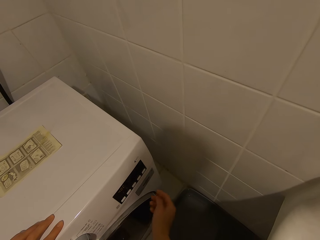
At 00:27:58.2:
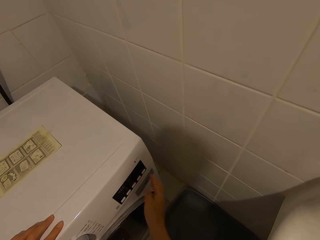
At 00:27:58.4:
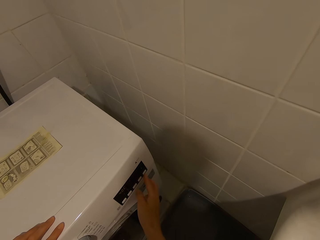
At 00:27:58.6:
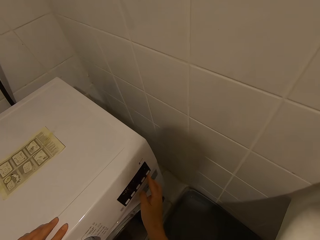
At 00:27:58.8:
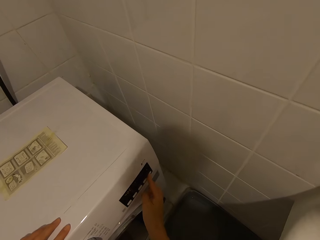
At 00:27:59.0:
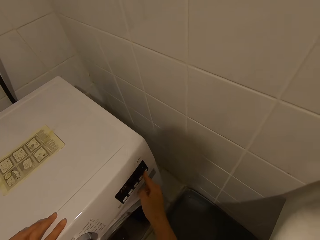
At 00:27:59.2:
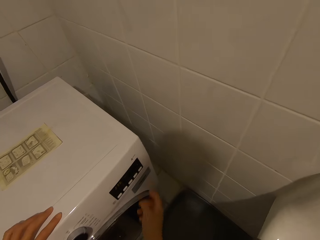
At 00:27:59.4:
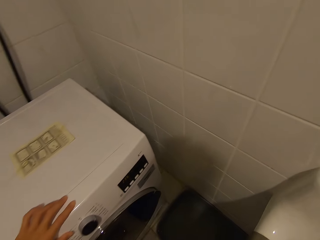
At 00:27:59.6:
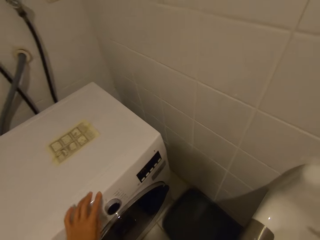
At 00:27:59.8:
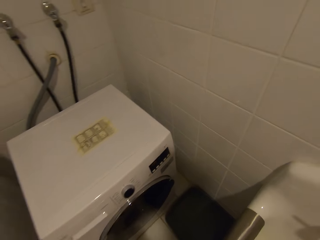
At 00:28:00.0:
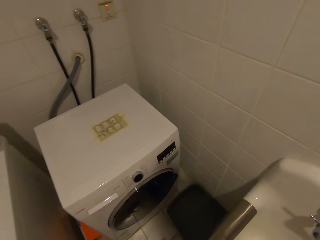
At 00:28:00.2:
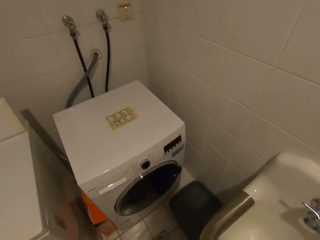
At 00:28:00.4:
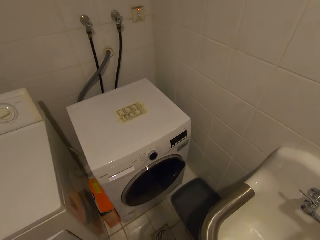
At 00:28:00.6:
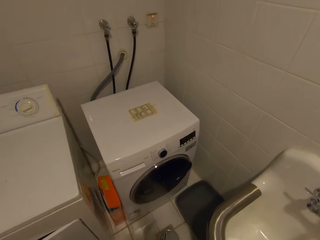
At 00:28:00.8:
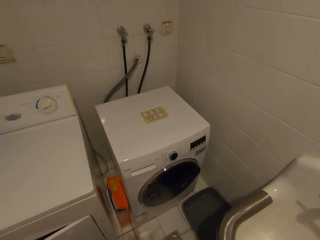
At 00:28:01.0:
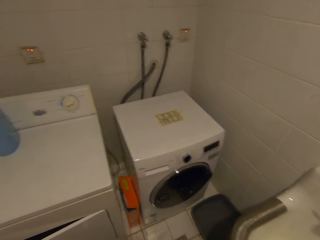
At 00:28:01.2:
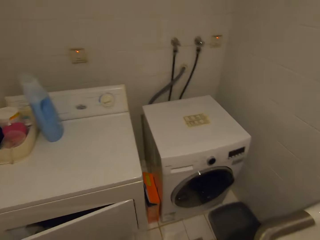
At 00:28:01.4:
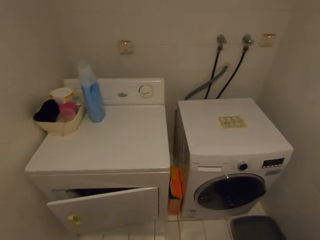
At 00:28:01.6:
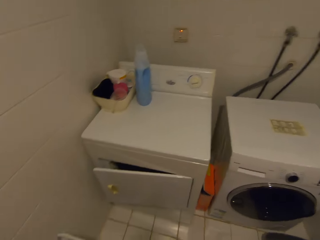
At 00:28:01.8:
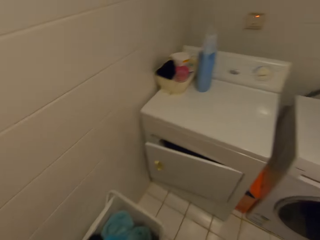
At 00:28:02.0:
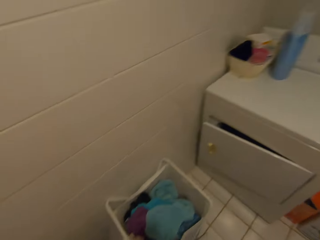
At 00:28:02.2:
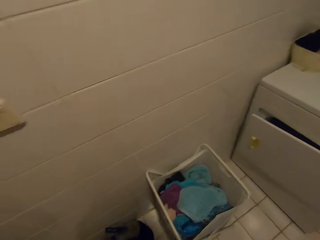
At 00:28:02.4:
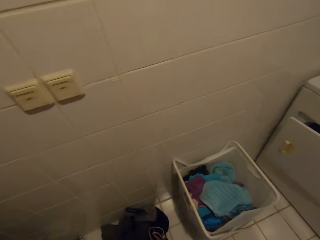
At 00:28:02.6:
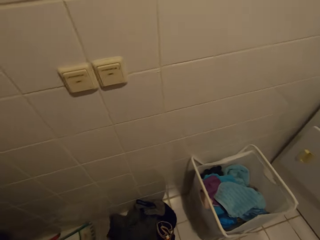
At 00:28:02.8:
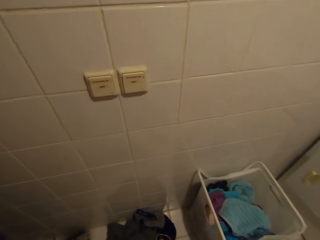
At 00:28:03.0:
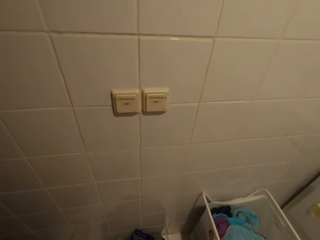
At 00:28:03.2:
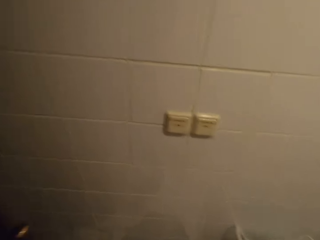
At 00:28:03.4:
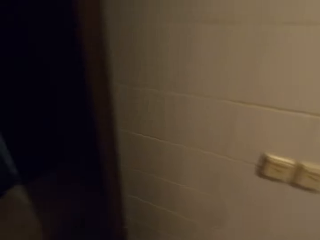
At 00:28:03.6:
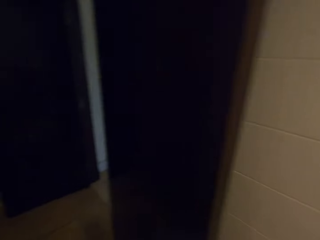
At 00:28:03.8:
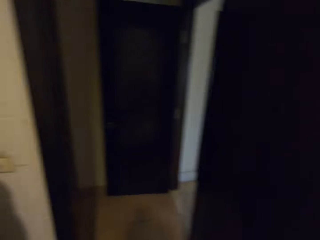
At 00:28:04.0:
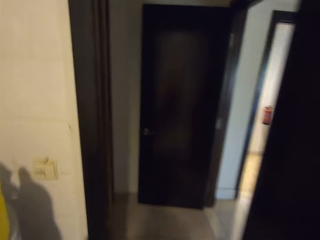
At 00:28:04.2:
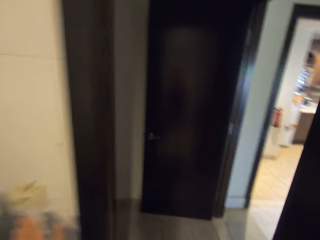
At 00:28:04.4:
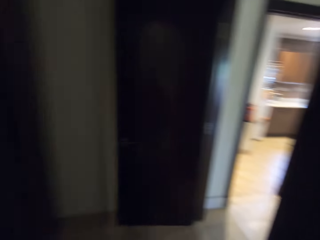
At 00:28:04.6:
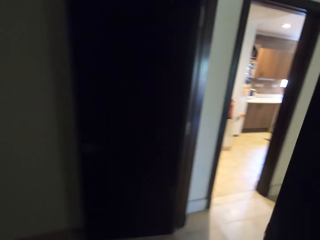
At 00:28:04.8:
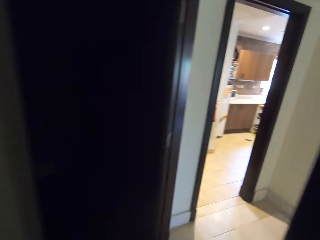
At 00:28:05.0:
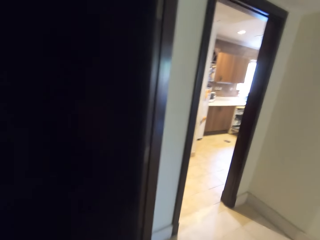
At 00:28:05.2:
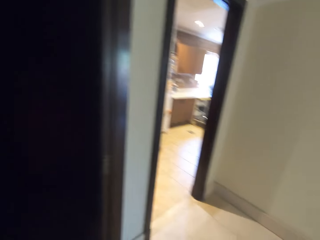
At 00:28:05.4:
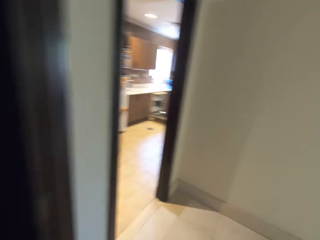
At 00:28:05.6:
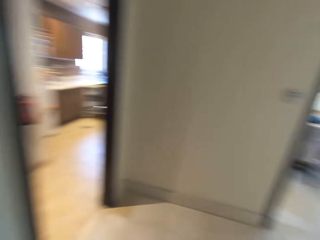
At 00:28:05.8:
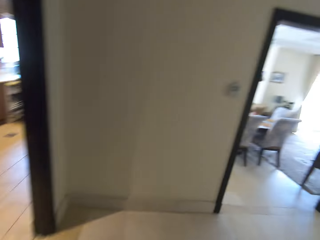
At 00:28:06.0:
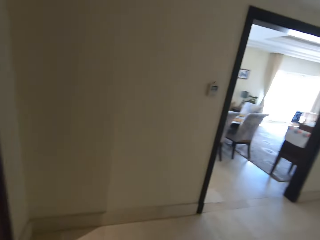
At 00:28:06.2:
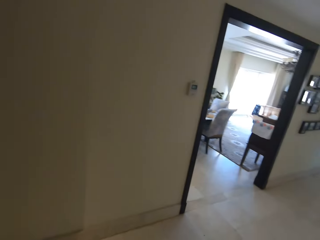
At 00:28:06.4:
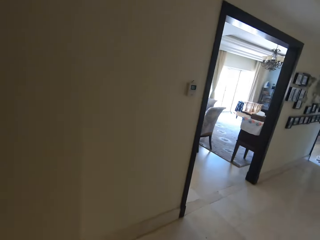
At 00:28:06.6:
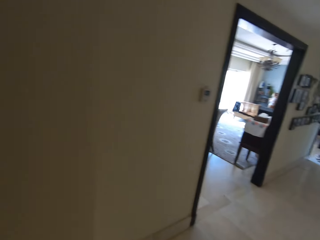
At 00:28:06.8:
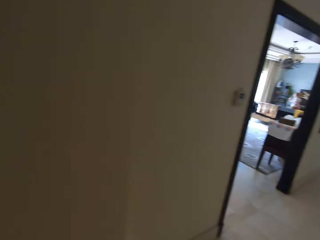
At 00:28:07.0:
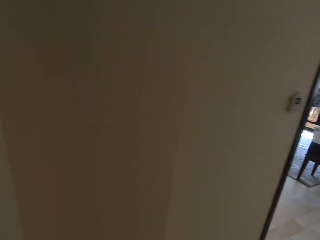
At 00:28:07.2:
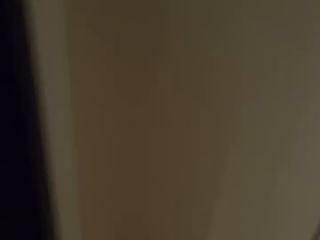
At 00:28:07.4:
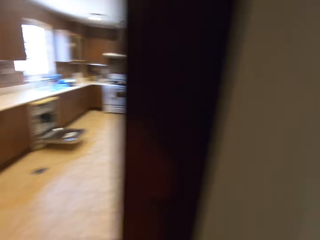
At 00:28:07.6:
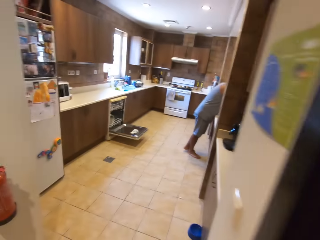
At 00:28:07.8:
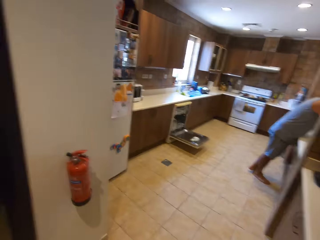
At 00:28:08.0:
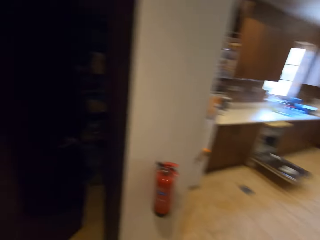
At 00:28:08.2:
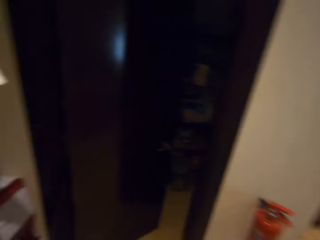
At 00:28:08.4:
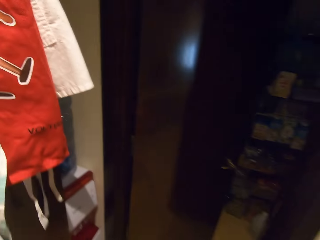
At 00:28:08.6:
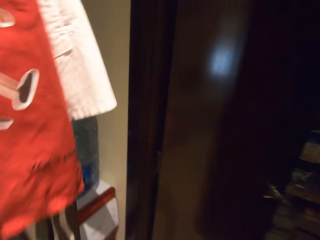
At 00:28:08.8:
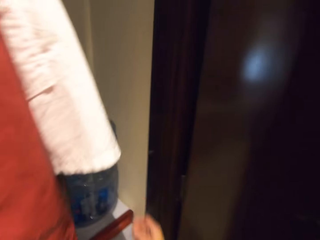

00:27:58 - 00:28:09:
The camera wearer walks in the room. They walk out of the laundry room. A person leans on the window.

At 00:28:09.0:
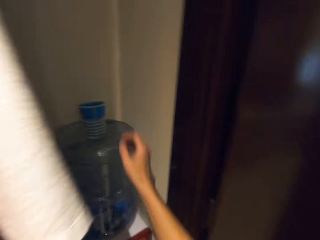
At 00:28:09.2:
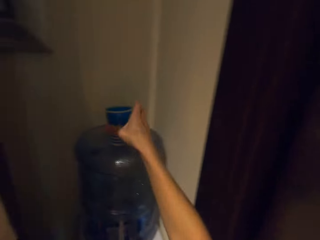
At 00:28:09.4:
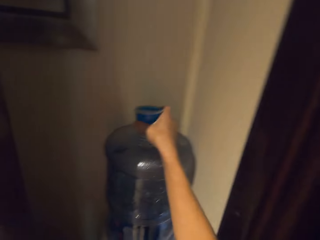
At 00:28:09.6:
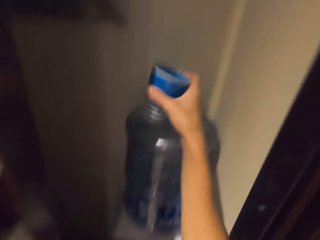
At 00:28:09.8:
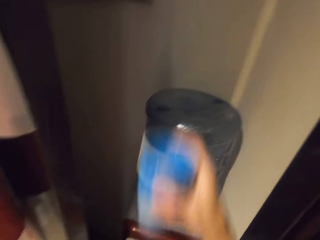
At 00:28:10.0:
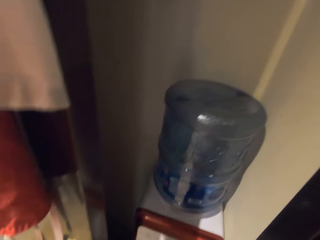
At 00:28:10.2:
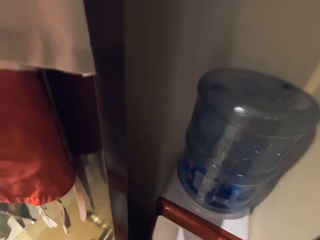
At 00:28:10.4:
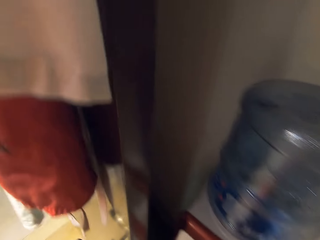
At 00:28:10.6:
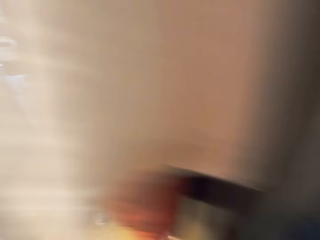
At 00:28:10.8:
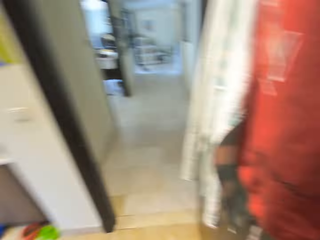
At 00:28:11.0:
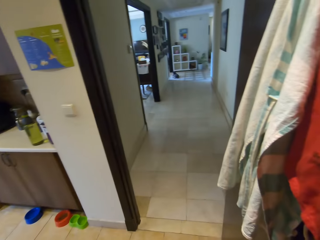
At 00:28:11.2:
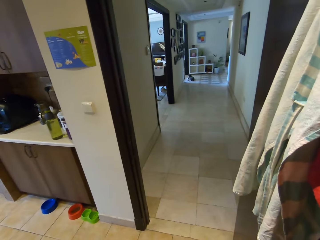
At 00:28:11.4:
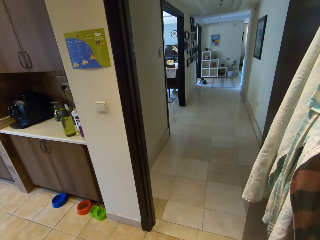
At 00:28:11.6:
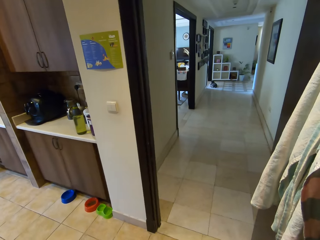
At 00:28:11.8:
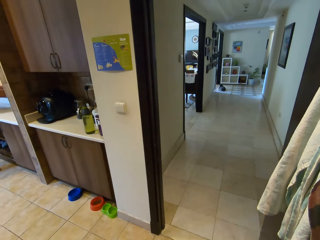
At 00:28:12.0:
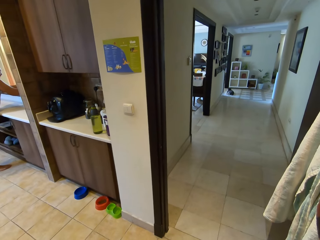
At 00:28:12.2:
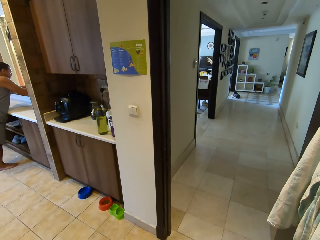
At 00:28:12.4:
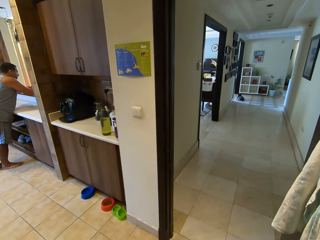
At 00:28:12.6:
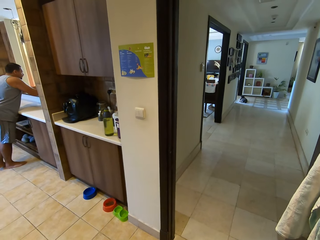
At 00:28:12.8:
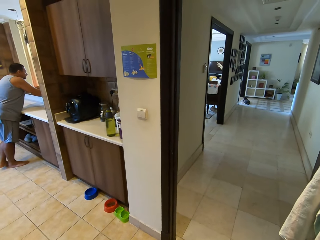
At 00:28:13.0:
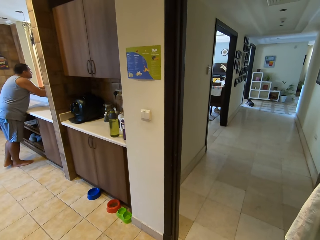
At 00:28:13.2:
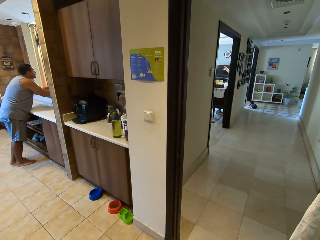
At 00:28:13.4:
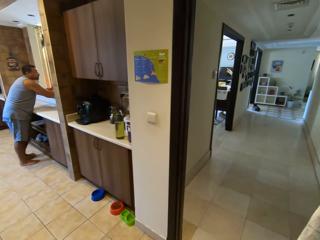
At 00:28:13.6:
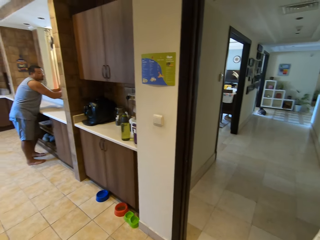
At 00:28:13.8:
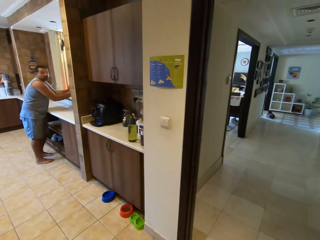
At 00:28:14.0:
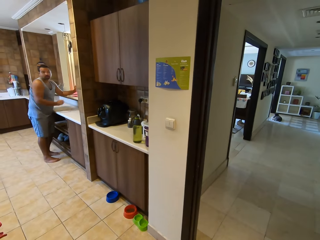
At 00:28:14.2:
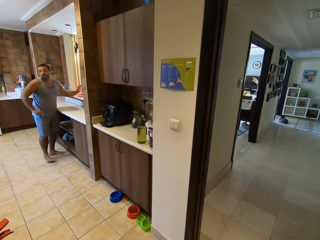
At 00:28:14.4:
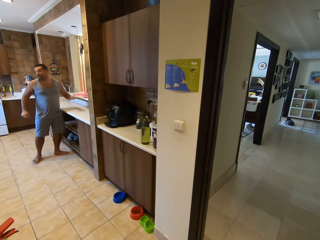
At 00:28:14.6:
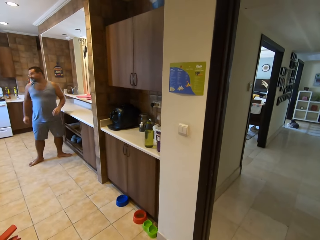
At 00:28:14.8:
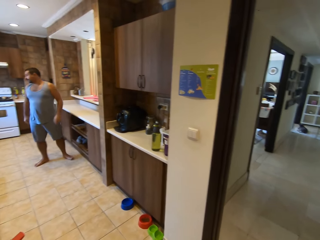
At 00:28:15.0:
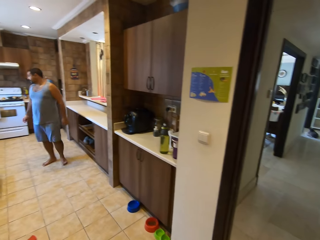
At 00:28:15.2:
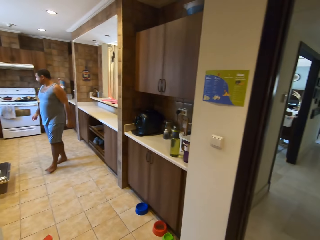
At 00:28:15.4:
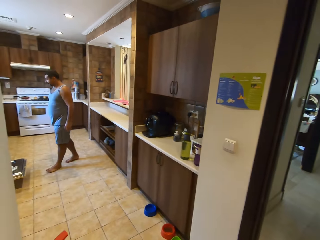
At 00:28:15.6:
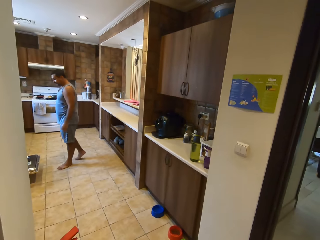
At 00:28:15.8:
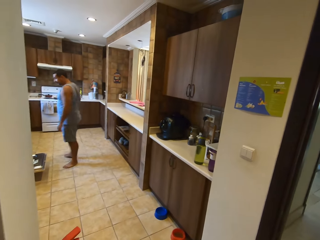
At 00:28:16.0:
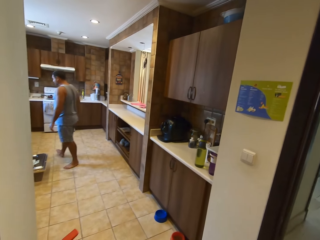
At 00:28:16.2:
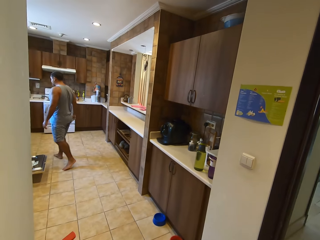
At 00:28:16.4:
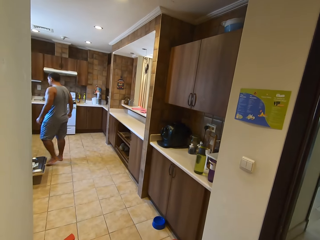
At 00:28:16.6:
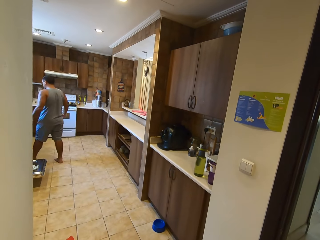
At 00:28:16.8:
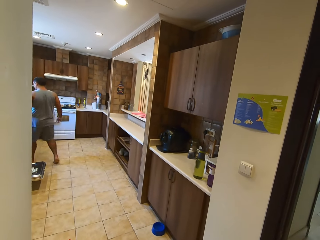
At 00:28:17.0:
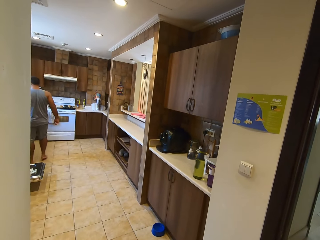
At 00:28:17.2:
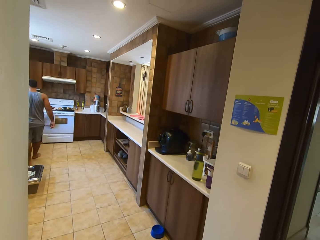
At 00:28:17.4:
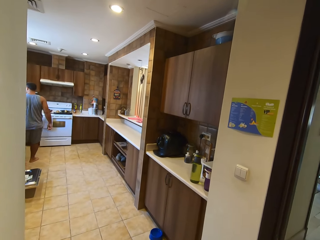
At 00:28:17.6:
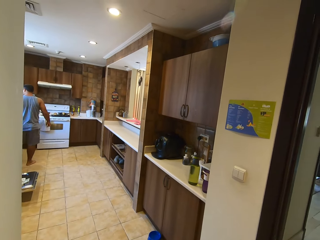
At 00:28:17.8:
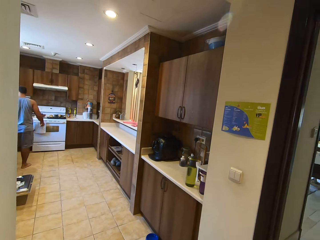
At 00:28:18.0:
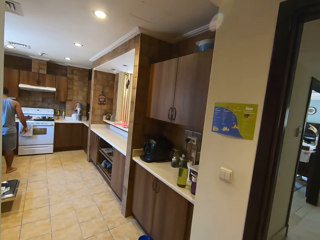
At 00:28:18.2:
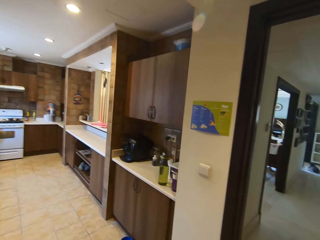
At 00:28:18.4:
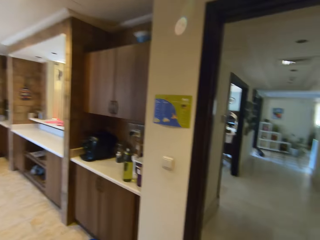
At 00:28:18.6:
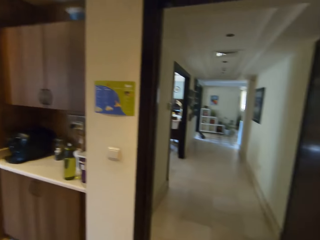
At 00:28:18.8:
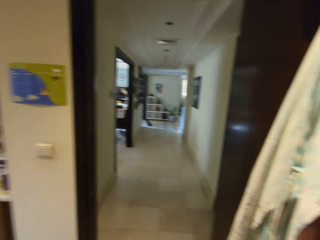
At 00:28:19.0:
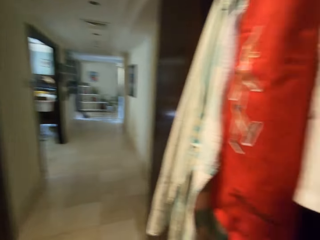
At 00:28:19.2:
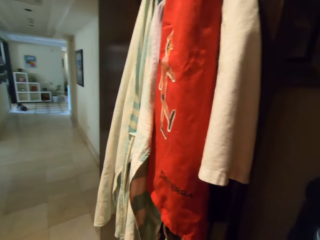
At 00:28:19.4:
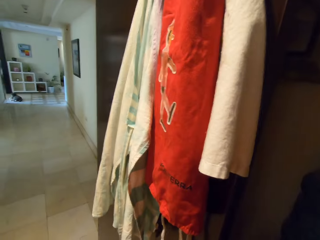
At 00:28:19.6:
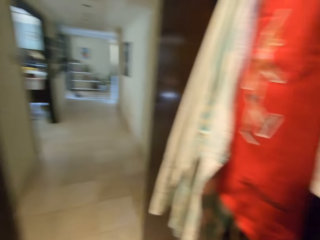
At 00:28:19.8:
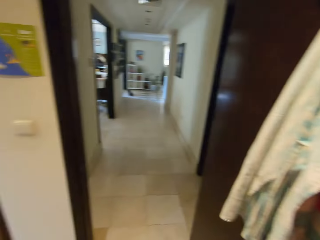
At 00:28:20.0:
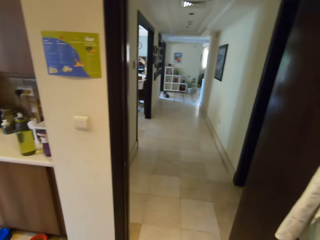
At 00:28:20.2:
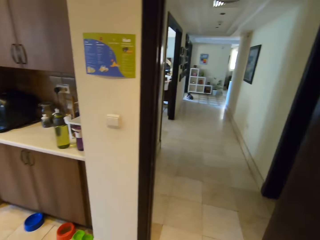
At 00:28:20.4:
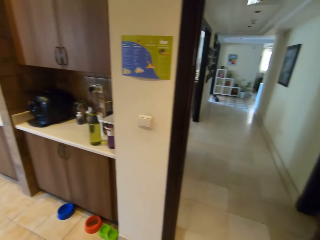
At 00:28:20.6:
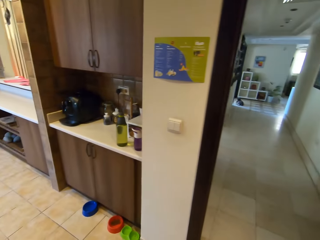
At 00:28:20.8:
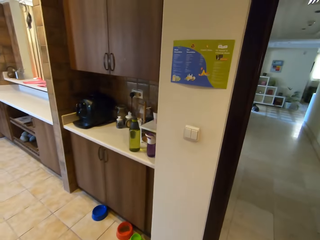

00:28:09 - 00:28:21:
The camera wearer picks up a glass of water or tumbler. They look around the room. They fill the tumbler with water. A person walks in the room. The camera wearer drinks water.
